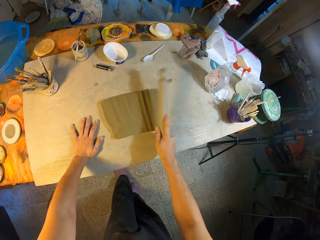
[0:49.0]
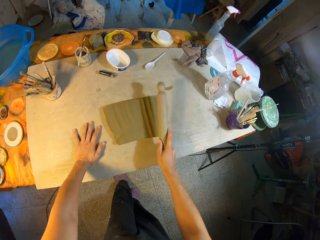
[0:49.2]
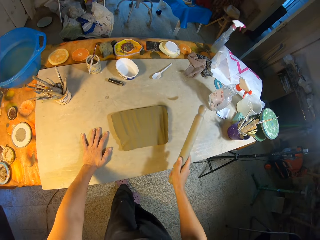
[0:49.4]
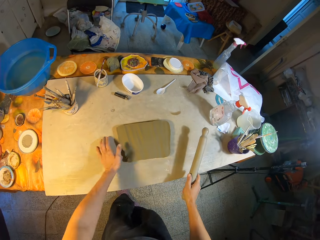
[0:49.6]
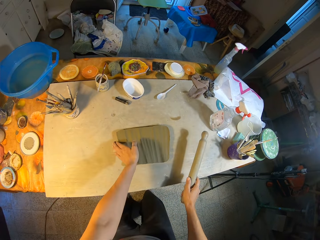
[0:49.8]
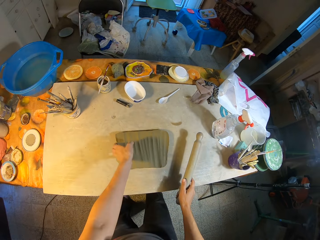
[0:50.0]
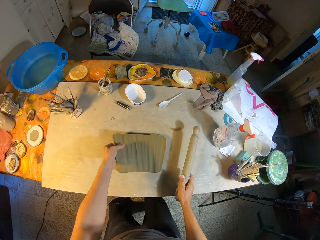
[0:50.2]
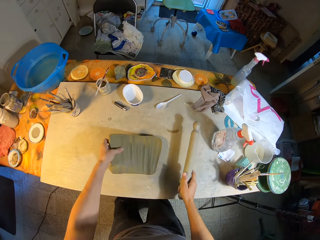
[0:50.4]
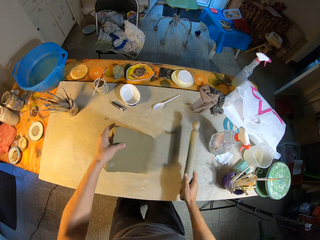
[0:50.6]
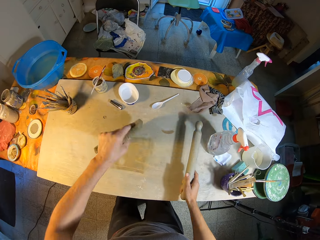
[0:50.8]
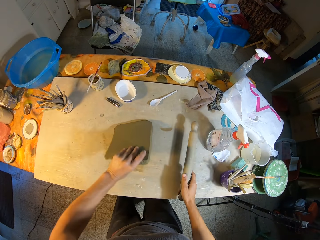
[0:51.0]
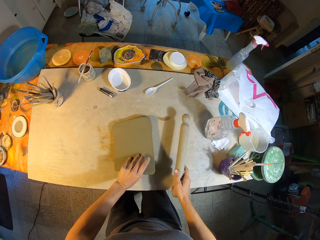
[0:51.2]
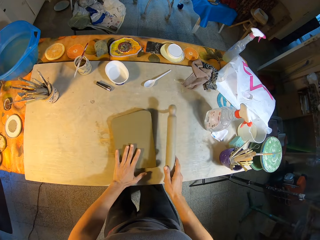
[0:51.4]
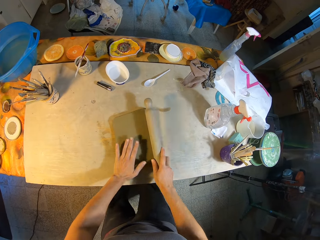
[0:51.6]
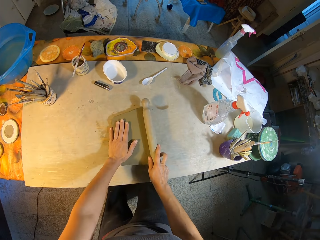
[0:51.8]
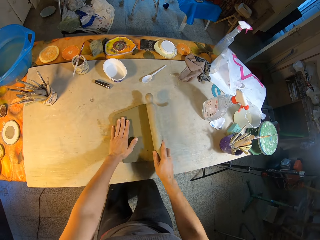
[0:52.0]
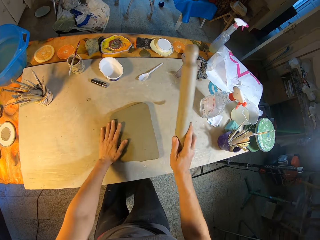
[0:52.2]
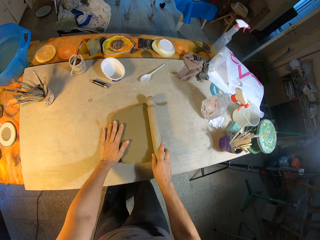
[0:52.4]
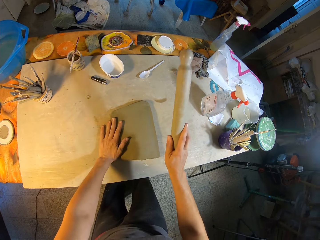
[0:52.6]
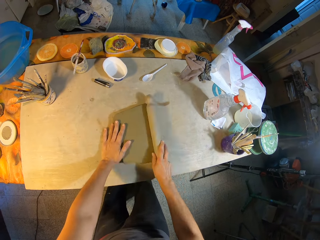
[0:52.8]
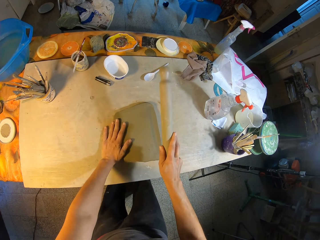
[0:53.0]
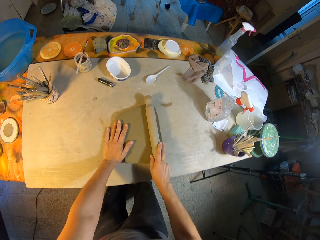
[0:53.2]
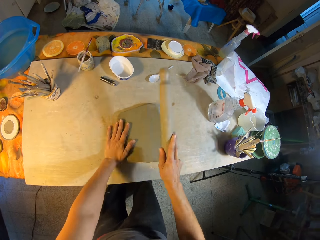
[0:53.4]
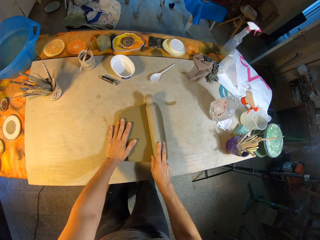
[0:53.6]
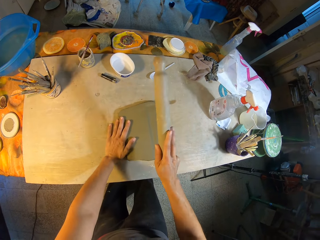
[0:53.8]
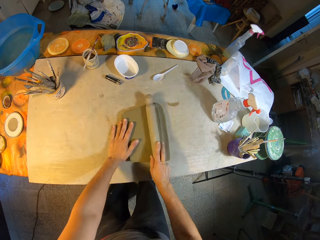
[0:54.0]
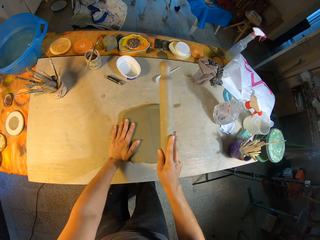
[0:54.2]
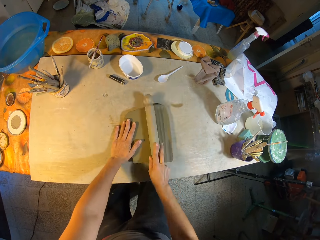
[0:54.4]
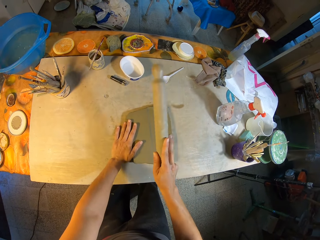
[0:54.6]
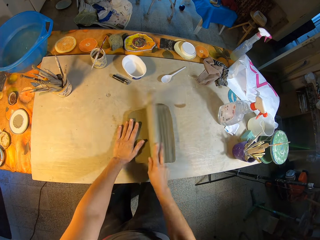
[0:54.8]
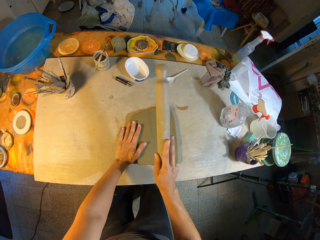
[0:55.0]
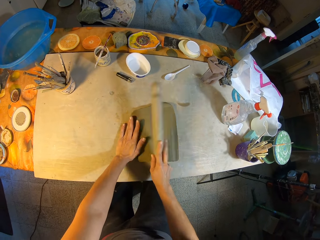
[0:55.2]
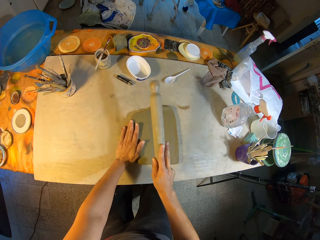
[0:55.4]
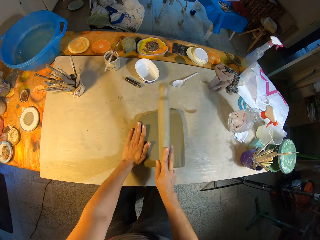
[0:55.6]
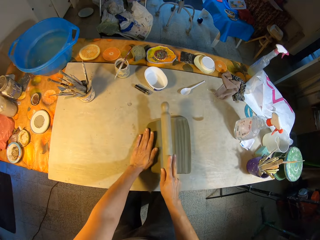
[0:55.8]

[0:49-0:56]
The camera wearer turns the clay mold upside down on the table with his left hand. He beats the clay mold on the table with the rolling pin in his right hand.

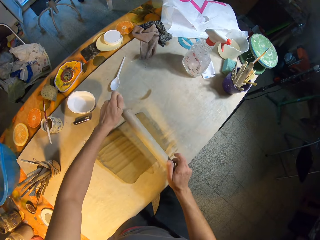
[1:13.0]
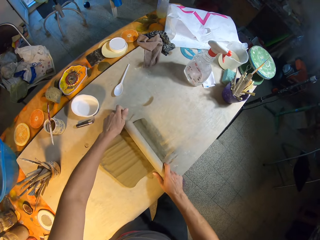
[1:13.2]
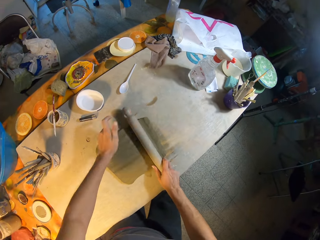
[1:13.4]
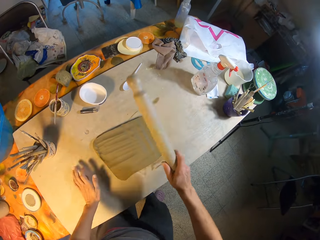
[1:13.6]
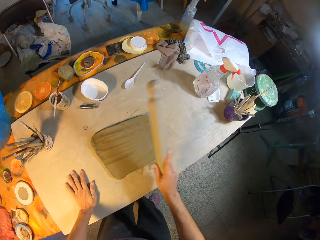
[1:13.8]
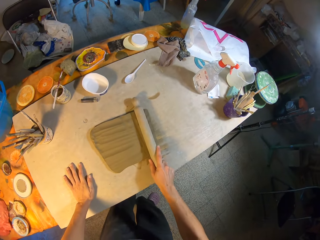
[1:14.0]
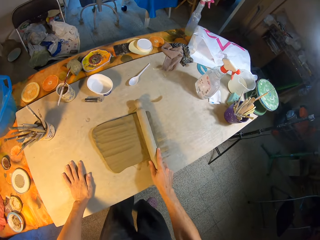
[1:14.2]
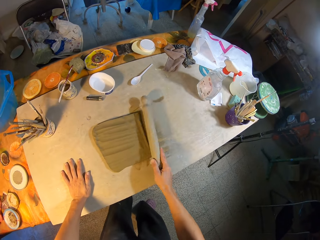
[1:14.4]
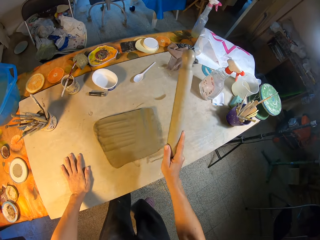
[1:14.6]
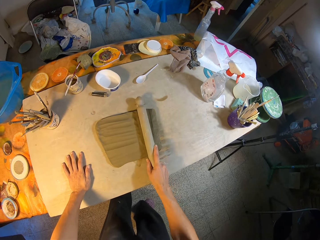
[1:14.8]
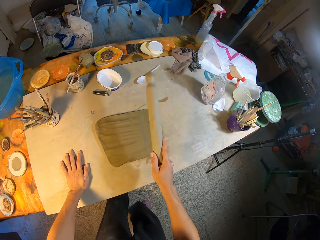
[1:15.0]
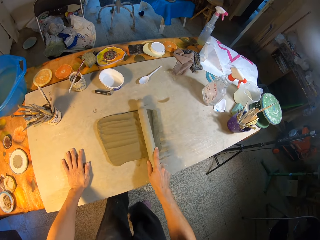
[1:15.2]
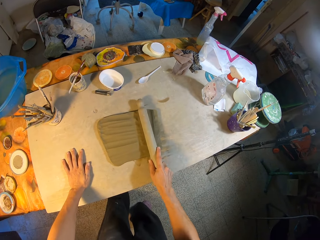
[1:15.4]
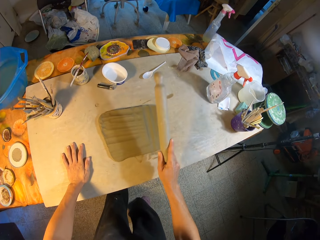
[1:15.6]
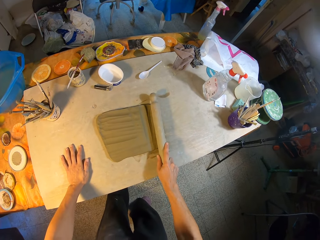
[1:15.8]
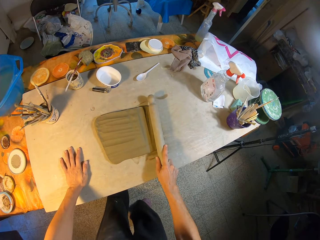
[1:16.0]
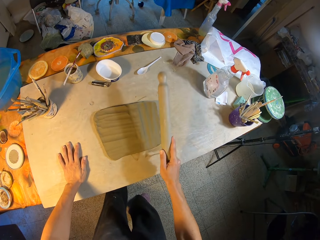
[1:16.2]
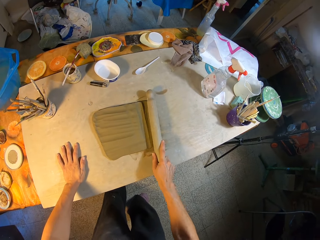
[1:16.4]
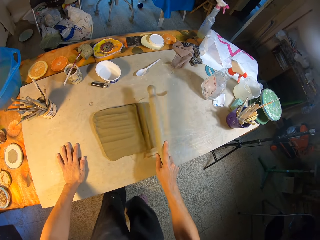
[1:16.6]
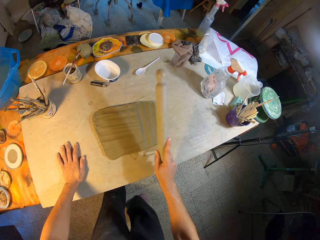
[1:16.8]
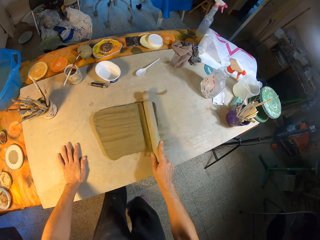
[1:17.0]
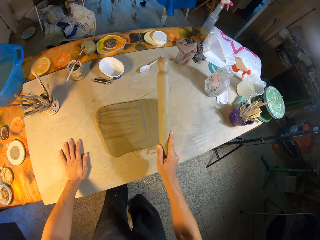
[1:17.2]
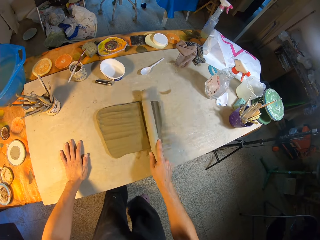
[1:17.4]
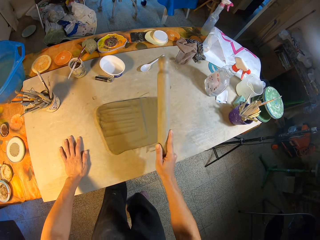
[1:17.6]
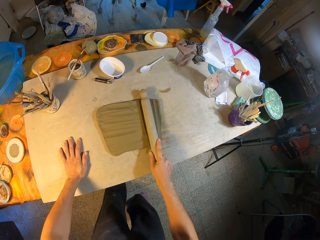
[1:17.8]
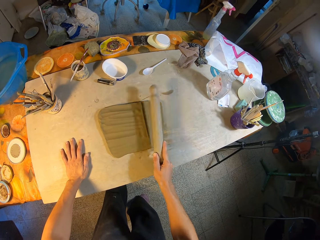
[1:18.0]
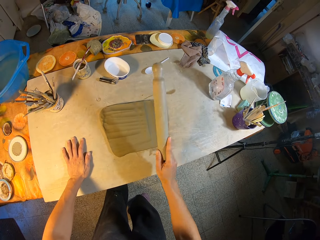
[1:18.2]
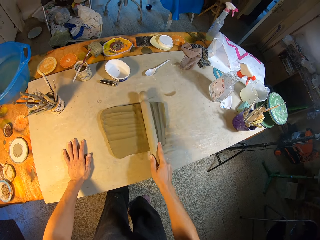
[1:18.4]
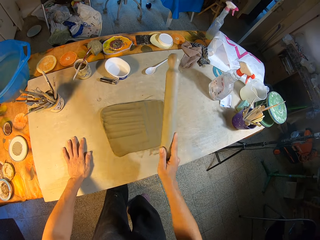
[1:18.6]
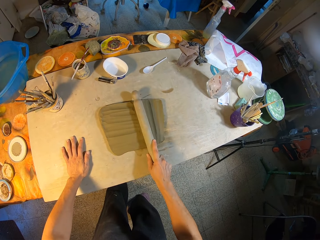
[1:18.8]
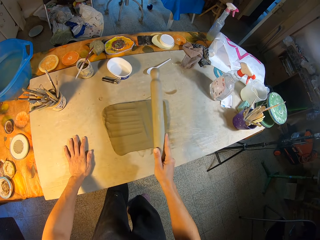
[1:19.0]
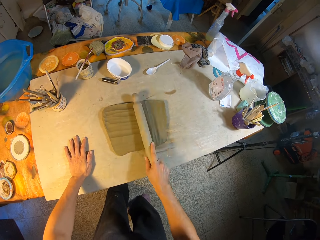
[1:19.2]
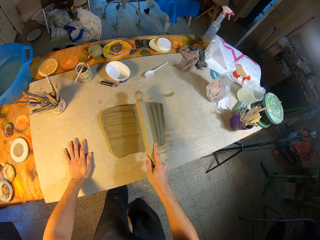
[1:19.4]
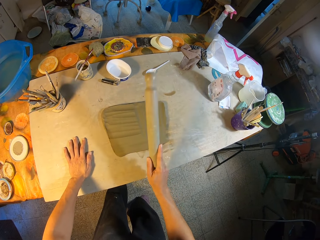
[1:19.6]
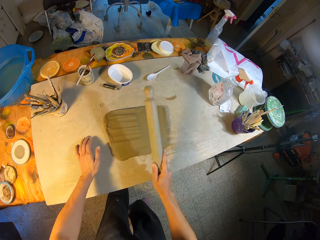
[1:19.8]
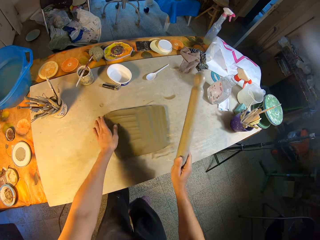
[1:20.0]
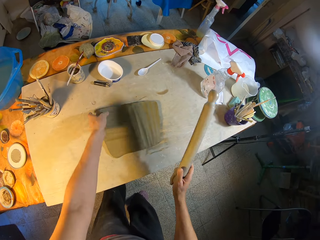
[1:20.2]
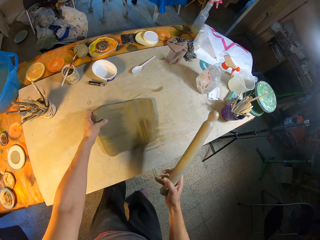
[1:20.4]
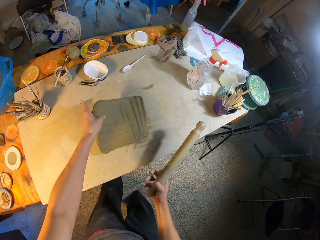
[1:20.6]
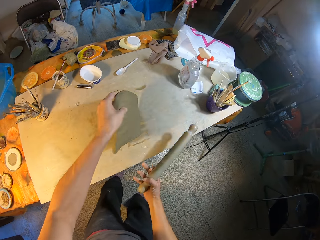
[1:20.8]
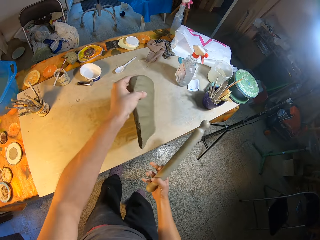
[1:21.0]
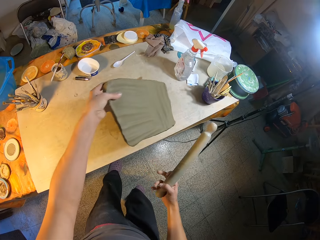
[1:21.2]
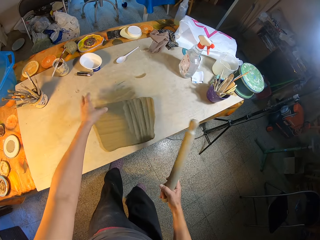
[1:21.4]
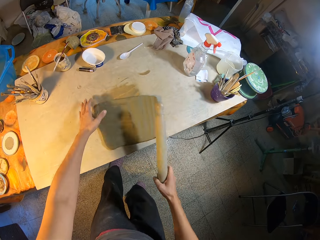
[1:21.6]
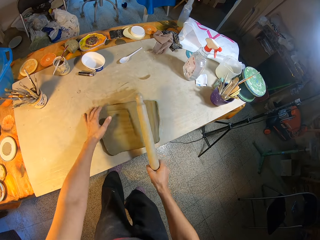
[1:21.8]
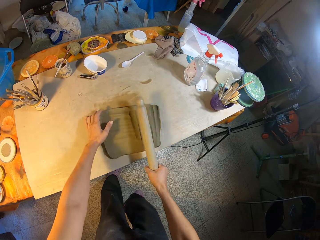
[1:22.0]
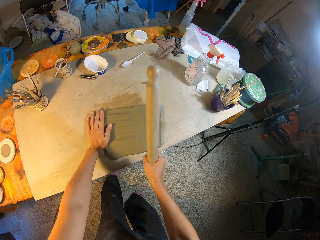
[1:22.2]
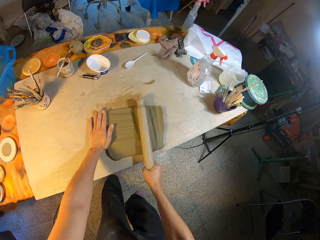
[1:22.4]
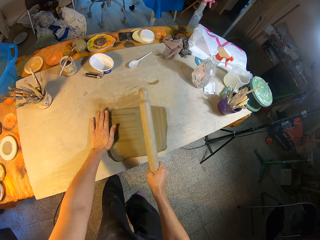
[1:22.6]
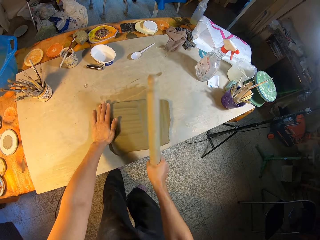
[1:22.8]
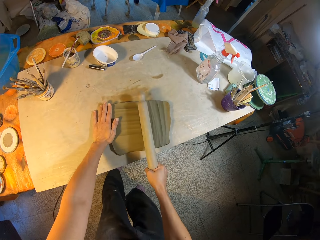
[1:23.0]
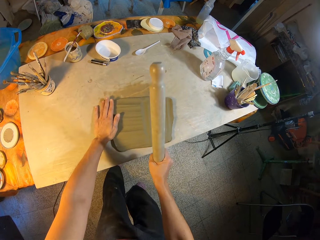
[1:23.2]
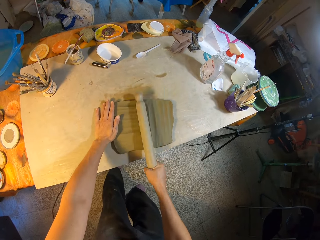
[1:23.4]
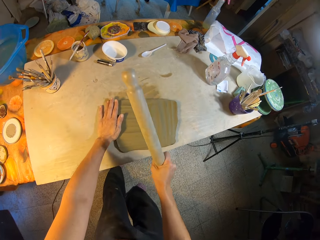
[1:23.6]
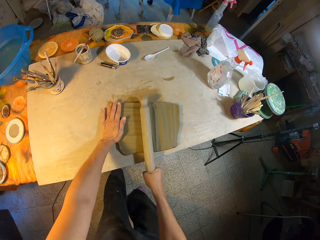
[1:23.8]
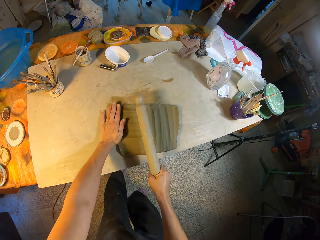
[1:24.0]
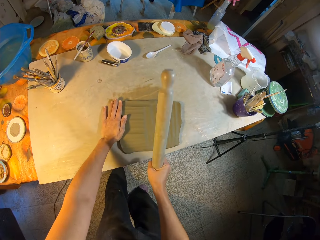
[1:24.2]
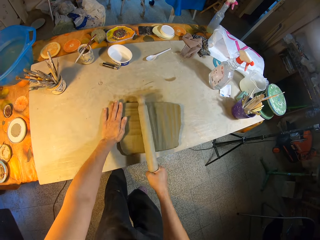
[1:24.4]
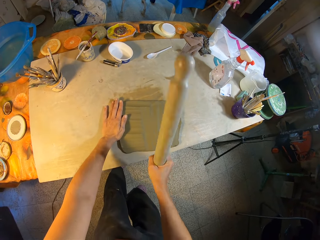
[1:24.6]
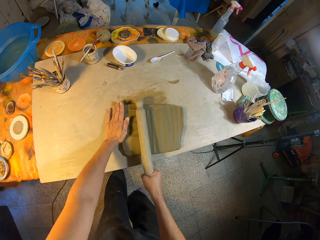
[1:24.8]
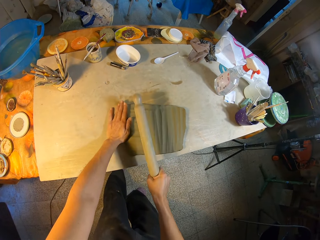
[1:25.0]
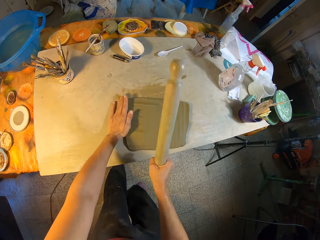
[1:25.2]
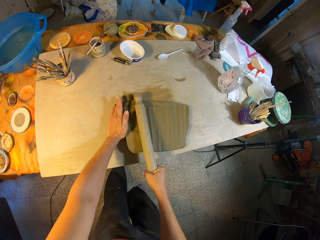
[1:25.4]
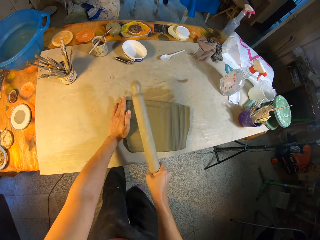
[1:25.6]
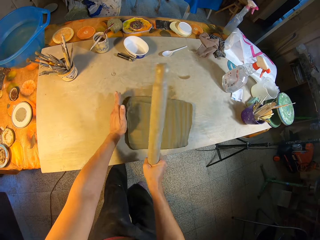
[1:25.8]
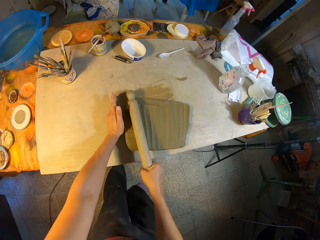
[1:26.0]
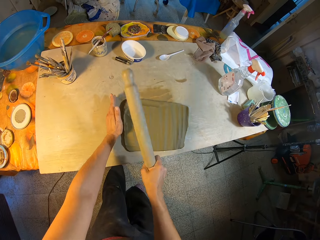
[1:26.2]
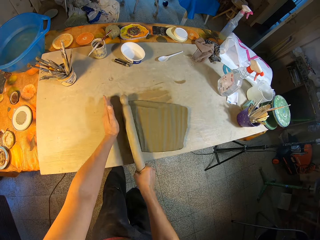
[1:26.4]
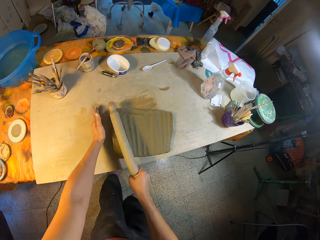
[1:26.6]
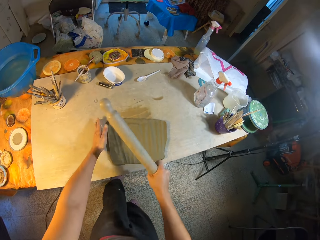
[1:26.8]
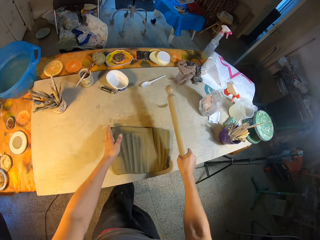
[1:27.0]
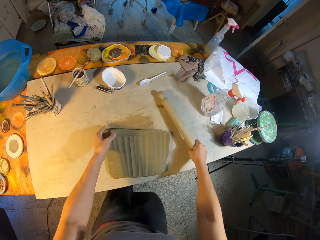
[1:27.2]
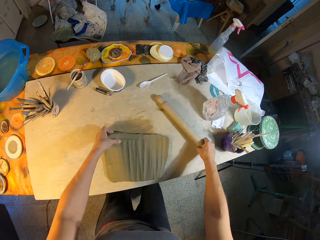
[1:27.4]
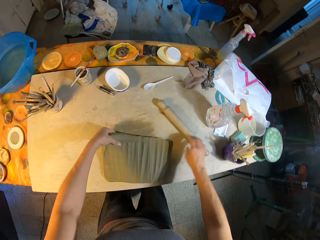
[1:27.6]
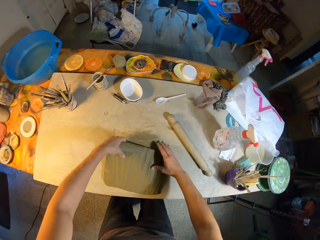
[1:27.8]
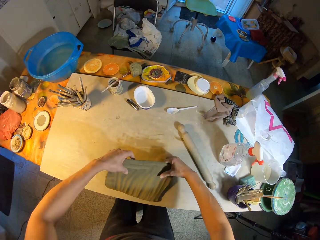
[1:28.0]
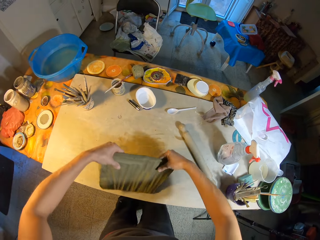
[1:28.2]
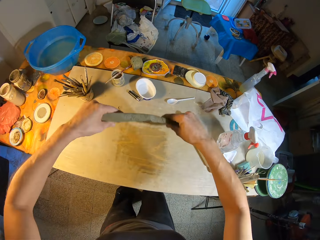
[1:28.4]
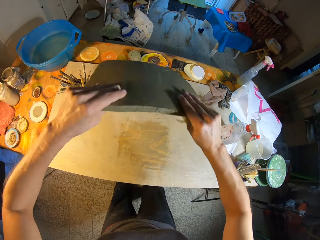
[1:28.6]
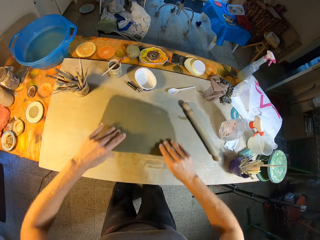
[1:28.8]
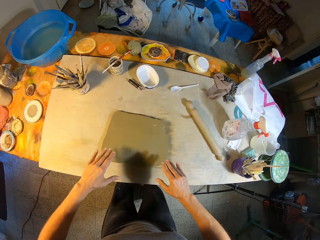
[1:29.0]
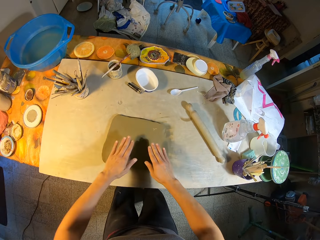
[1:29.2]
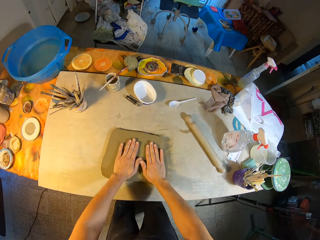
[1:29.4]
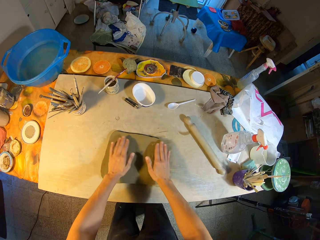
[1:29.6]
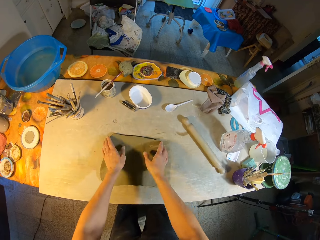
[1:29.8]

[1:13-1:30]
The camera wearer places his left hand on the table. He beats the clay mold on the table with the rolling pin in his right hand. He moves the clay mold on the table with his left hand. He beats the clay mold on the table with the rolling pin in his right hand. He places the rolling pin in his right hand on the table. He turns the clay mold upside down on the table with both his hands. He places both his hands on the clay mold.
